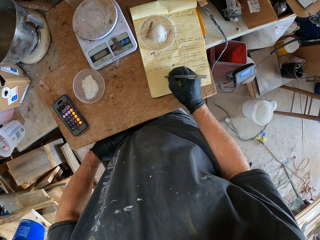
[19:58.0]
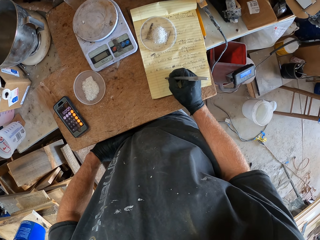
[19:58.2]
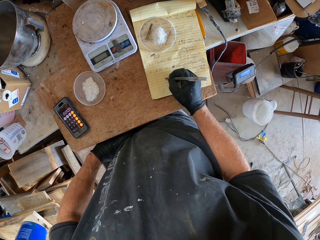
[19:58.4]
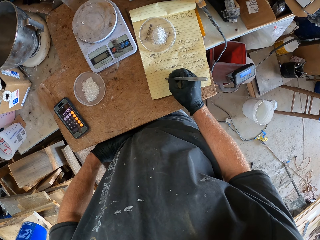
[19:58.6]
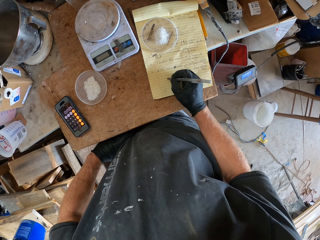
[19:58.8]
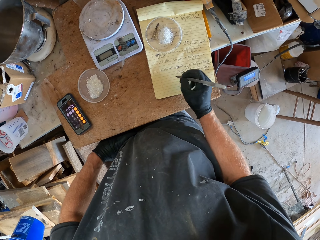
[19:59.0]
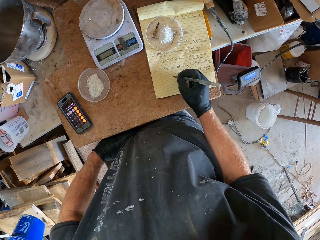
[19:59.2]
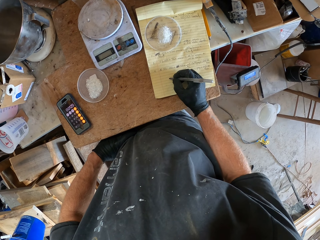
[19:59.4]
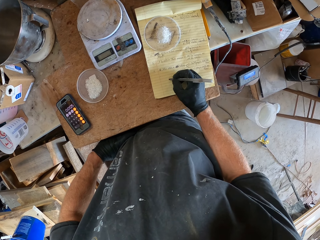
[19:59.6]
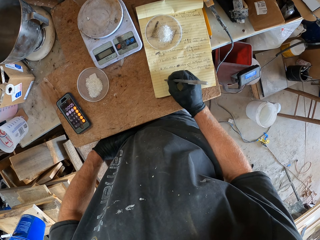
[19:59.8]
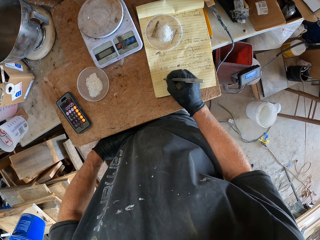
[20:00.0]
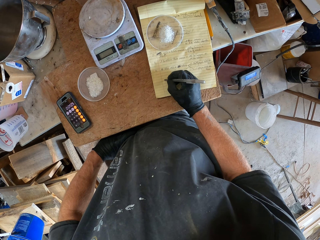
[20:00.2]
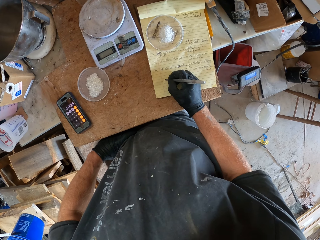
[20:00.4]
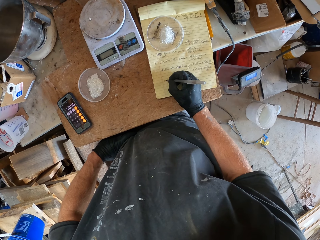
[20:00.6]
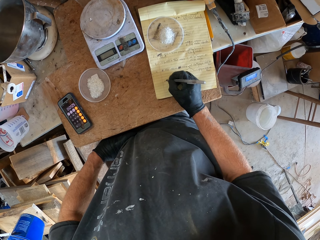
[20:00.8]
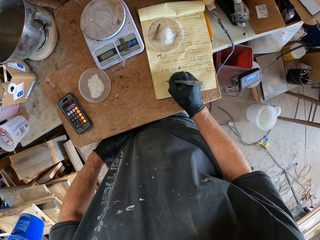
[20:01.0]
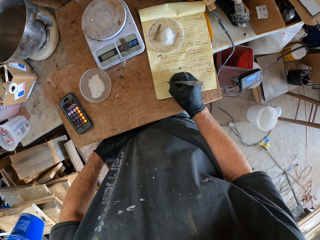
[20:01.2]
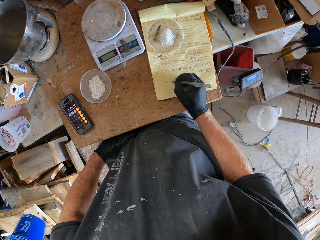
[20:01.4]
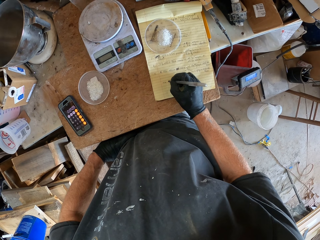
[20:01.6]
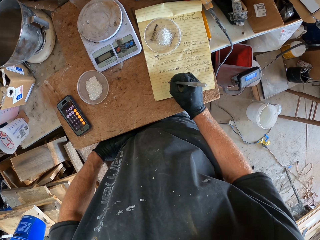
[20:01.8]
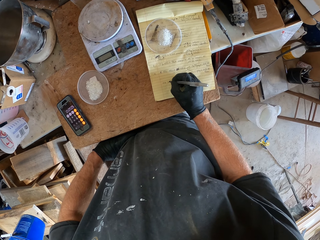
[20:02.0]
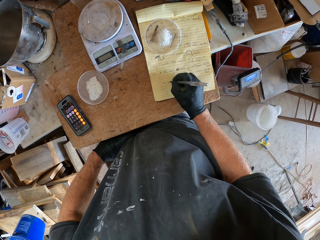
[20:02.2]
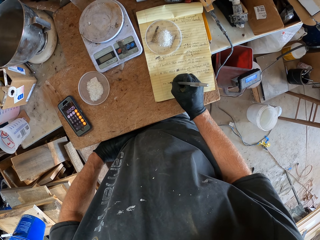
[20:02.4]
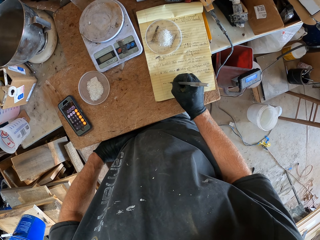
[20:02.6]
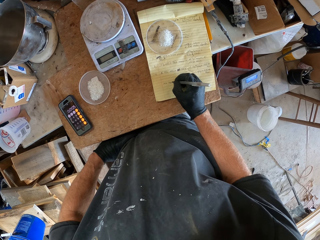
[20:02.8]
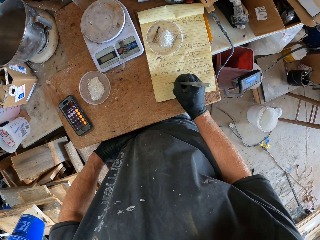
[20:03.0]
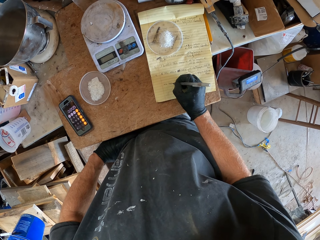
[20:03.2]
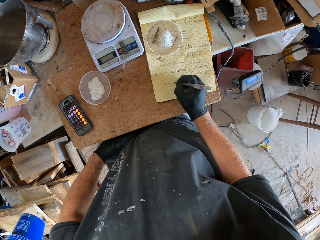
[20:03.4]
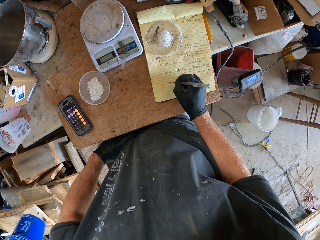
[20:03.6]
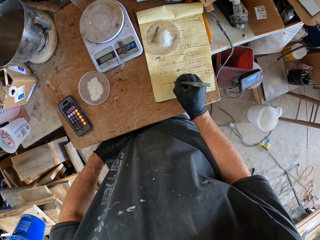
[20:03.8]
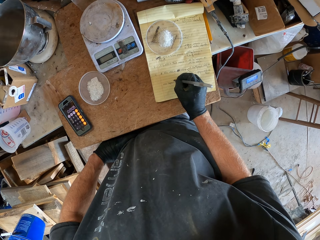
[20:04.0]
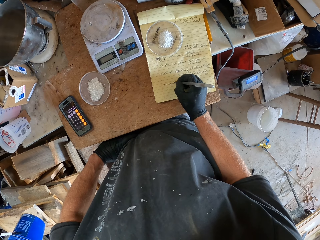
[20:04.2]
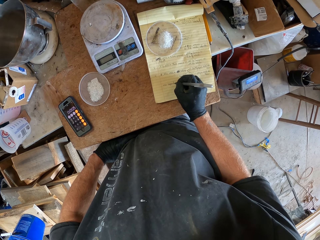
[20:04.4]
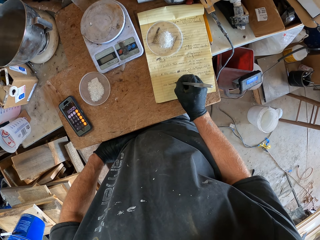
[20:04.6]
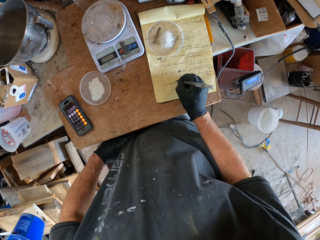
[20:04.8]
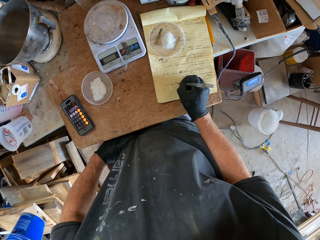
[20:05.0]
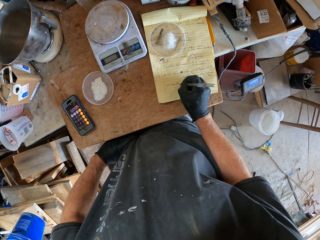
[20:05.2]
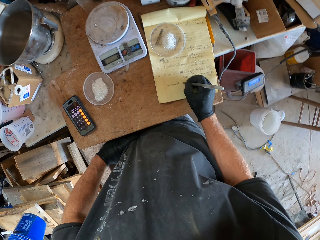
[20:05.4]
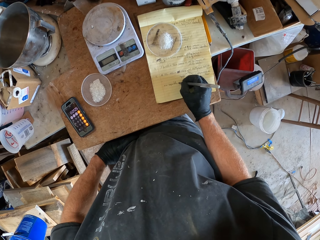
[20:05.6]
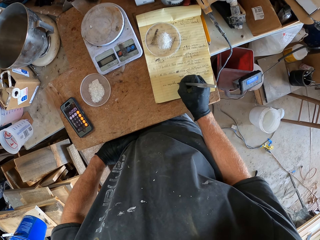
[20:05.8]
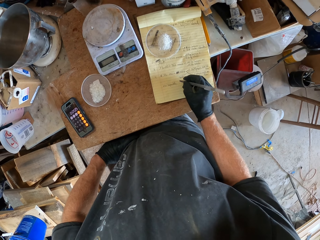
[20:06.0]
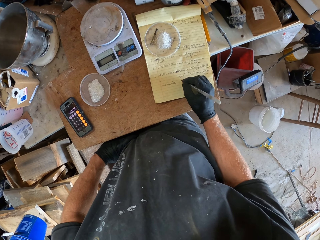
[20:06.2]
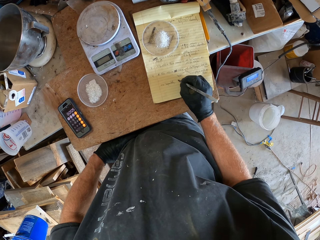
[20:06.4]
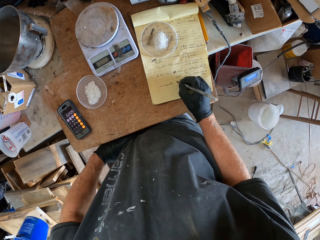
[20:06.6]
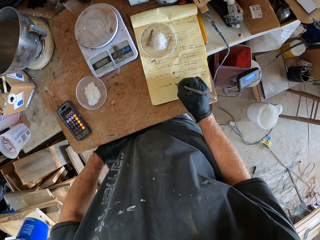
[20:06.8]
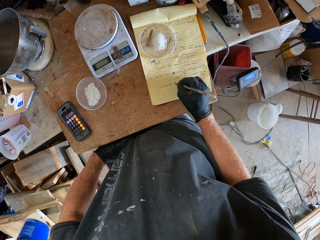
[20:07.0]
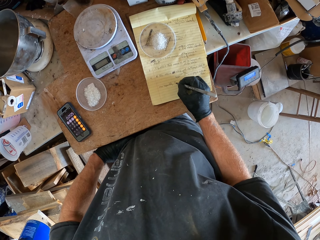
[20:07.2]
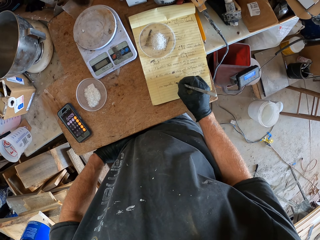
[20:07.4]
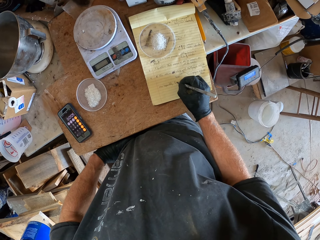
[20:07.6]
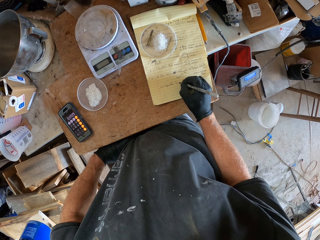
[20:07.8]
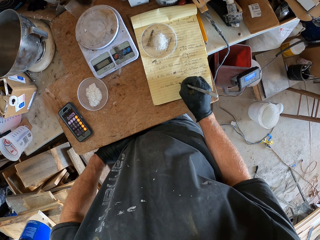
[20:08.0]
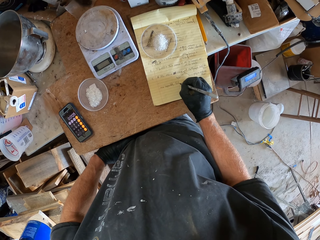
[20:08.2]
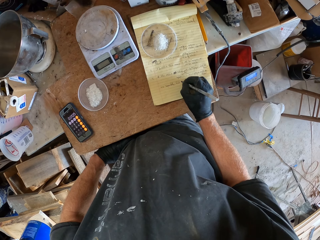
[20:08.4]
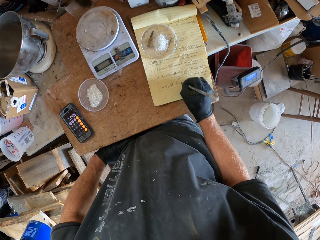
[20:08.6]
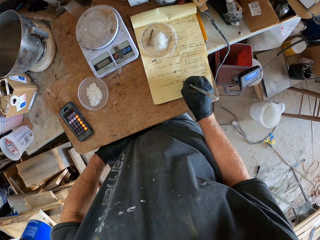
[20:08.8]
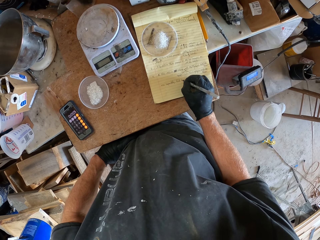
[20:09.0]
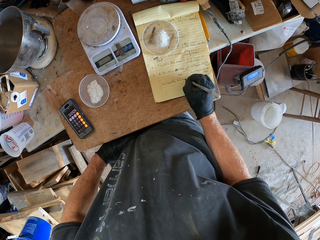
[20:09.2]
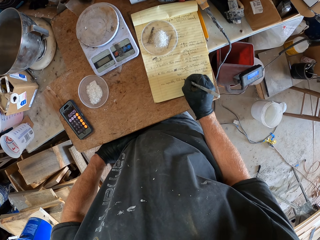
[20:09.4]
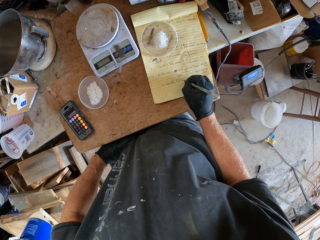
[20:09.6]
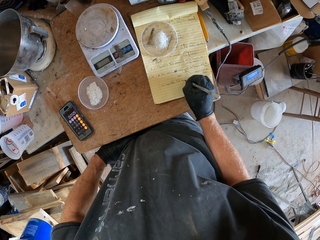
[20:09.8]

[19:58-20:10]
The camera wearer writes on the book.

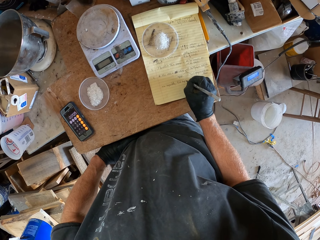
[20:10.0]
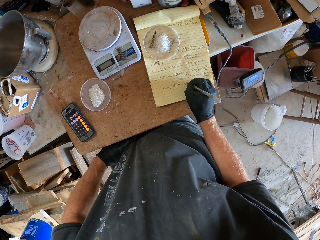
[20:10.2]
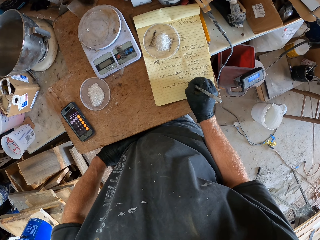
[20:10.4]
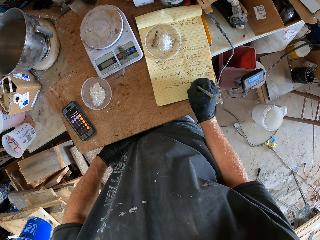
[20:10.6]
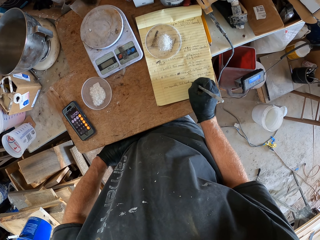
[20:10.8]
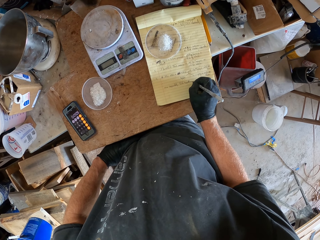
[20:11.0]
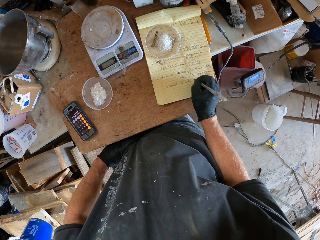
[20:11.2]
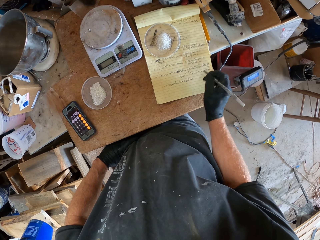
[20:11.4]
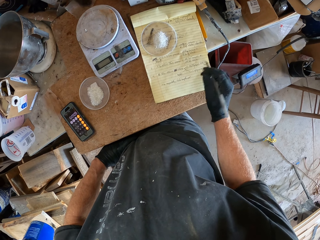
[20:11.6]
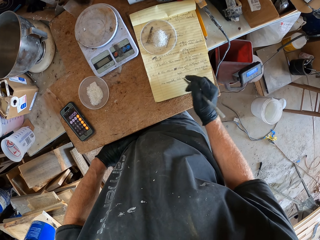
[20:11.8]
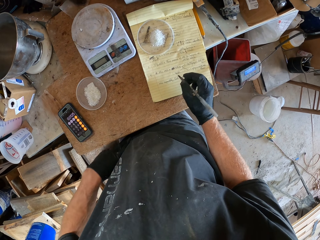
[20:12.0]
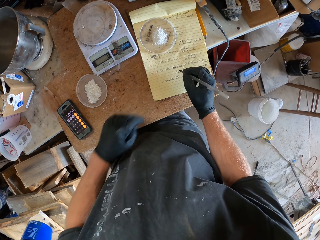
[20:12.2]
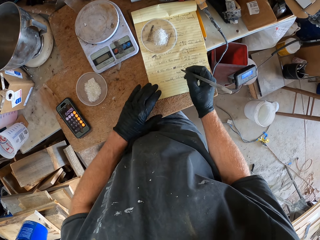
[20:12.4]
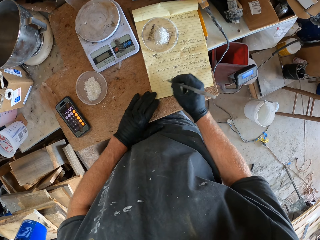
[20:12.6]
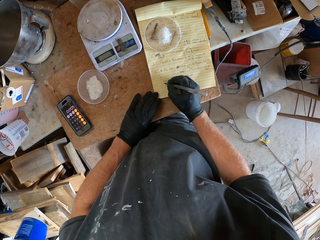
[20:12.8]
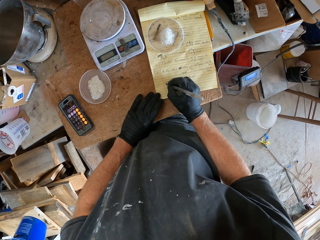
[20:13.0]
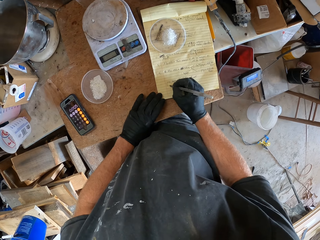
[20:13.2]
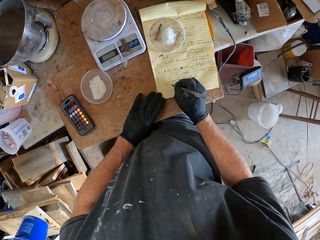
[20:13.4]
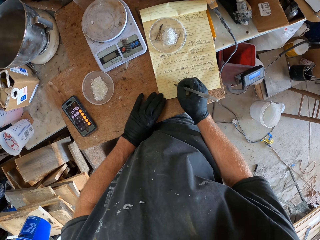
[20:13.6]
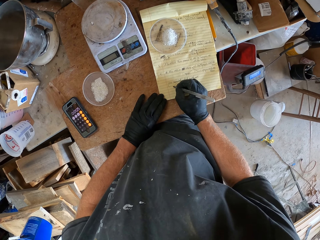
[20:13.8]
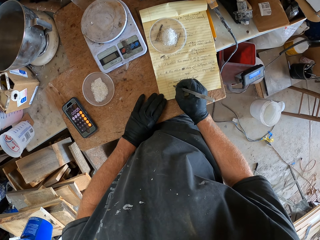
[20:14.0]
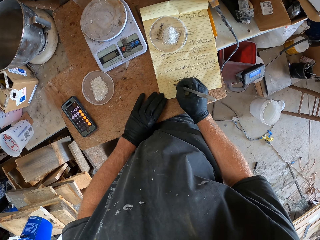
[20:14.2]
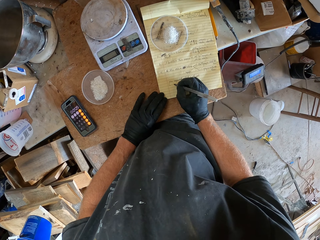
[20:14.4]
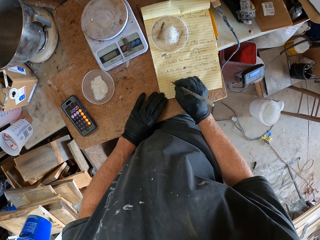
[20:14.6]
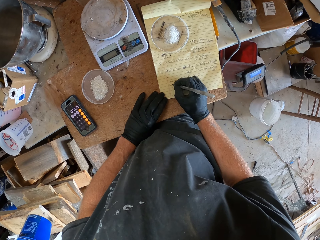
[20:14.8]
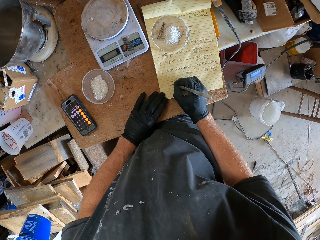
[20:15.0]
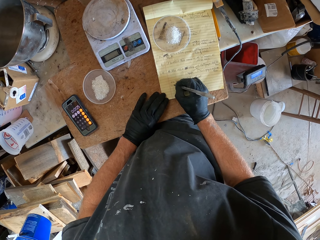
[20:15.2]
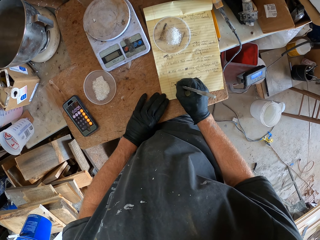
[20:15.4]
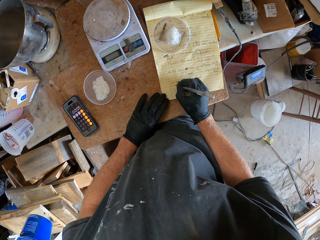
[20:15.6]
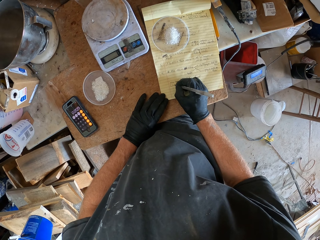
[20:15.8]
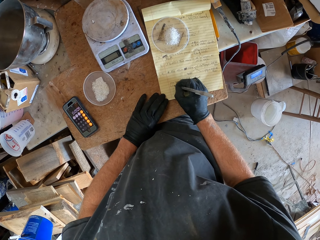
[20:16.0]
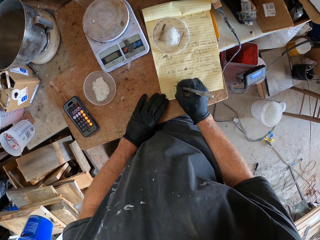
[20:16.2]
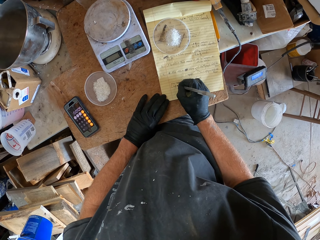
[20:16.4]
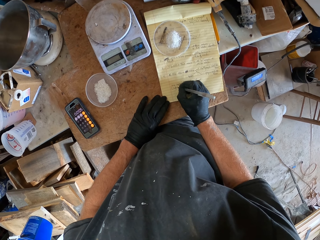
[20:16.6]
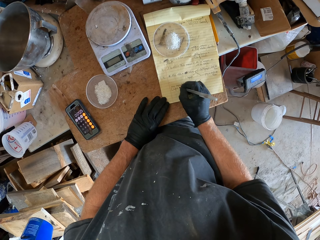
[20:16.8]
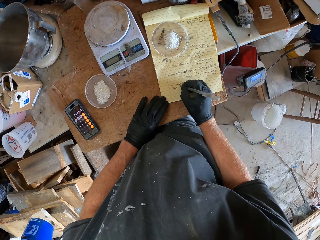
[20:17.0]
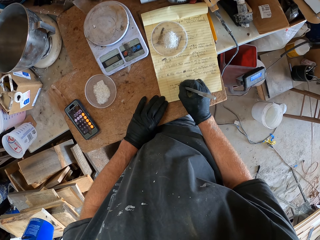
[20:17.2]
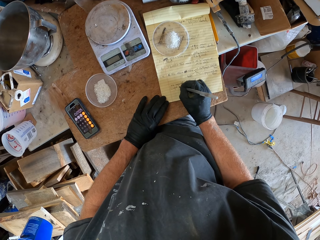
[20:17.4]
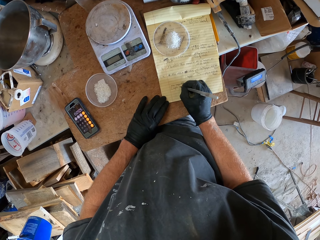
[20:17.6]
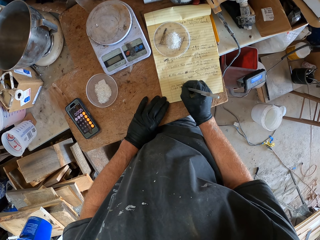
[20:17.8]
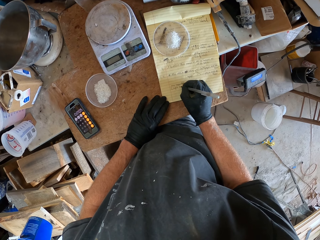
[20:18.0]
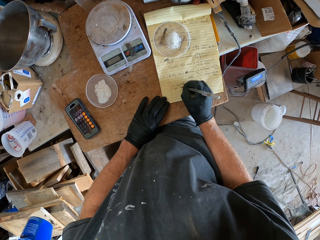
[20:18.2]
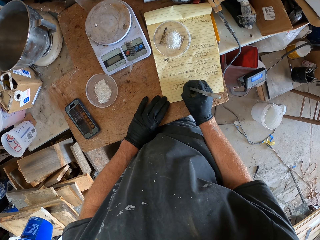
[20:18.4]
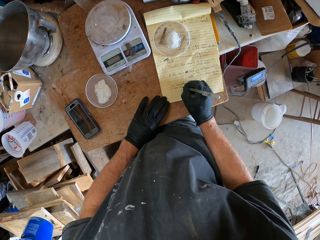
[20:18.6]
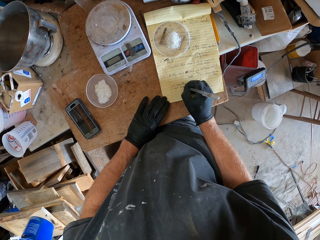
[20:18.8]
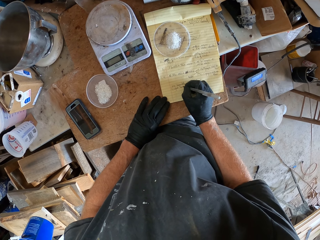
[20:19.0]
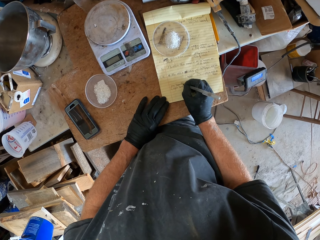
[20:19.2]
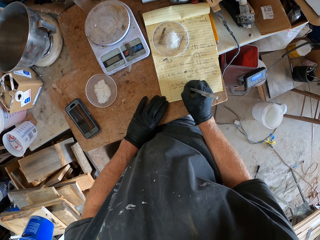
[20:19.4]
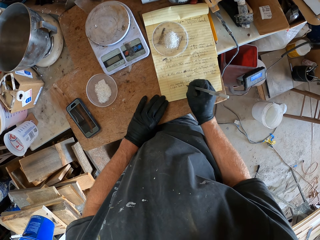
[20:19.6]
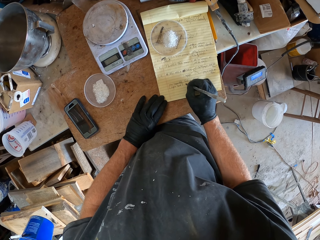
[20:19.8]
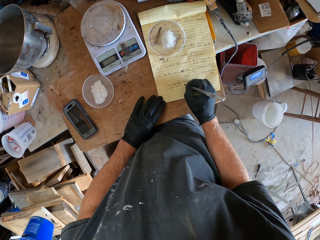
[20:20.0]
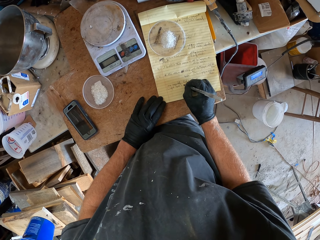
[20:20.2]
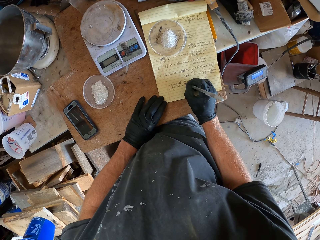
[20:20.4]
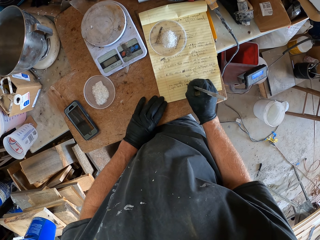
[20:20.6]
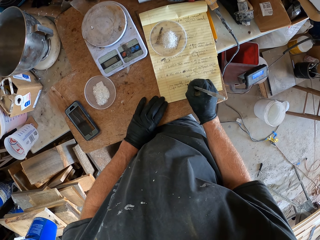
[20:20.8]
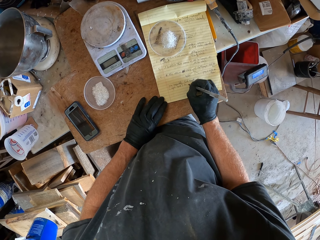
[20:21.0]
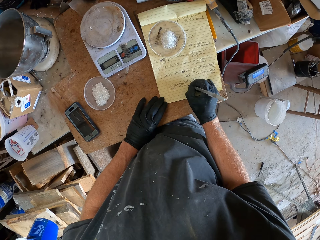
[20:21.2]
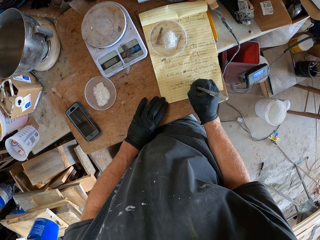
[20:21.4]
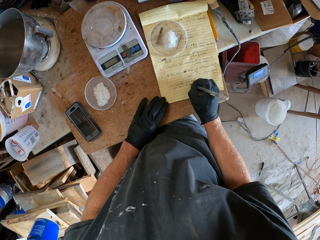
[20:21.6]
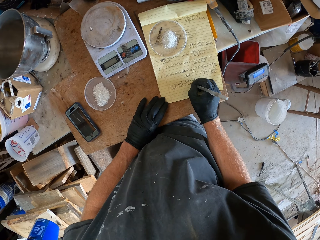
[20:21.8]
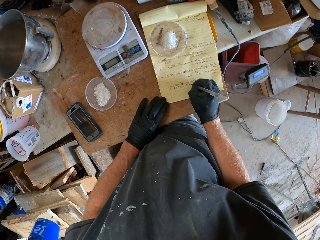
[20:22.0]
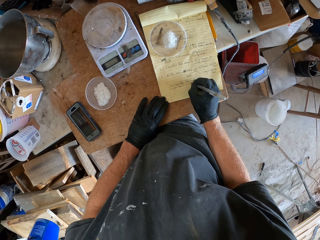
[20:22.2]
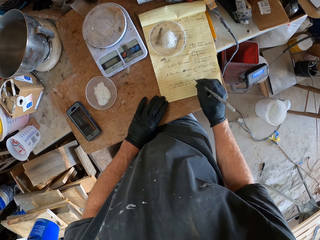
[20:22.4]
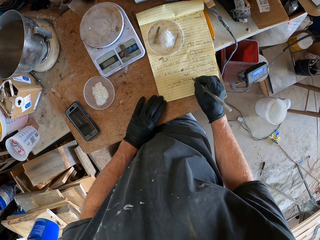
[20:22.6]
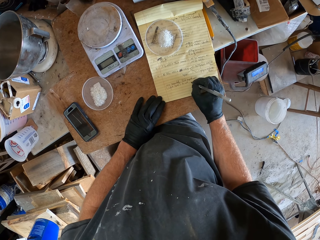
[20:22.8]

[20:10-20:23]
The camera wearer holds the book and writes on the book.
